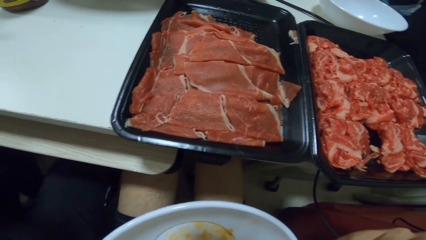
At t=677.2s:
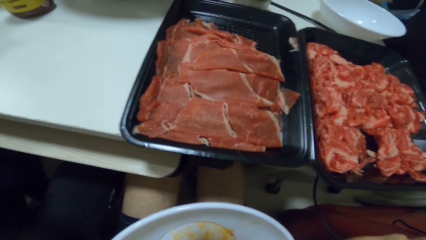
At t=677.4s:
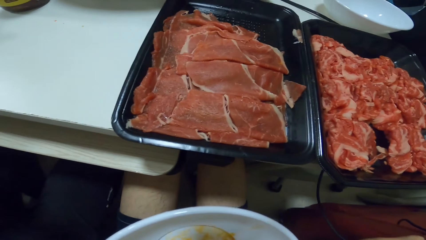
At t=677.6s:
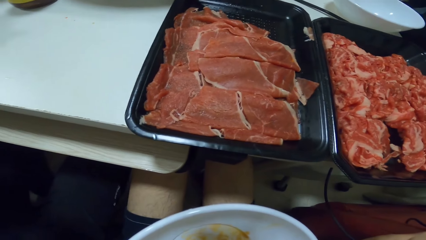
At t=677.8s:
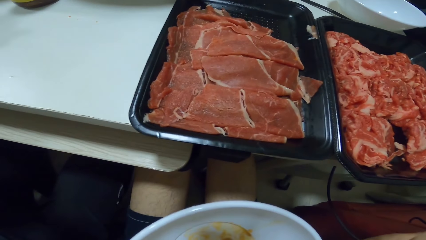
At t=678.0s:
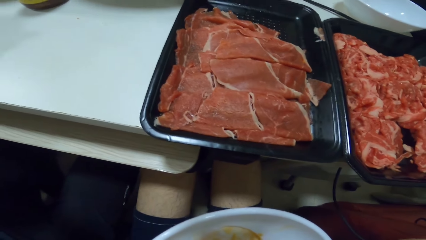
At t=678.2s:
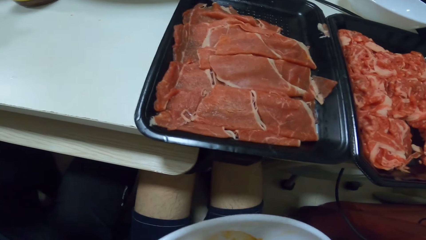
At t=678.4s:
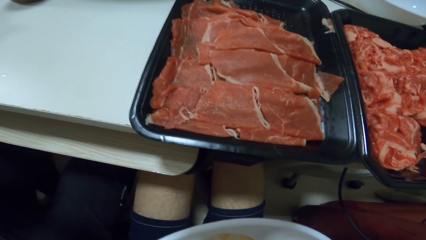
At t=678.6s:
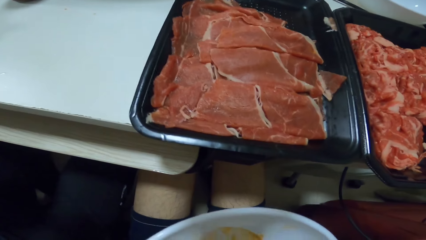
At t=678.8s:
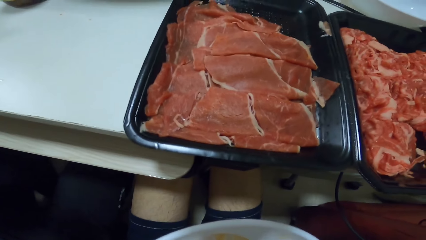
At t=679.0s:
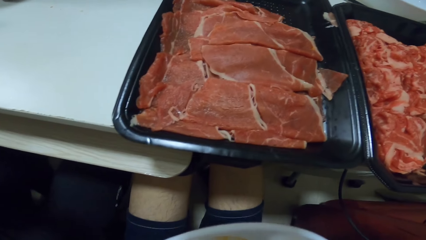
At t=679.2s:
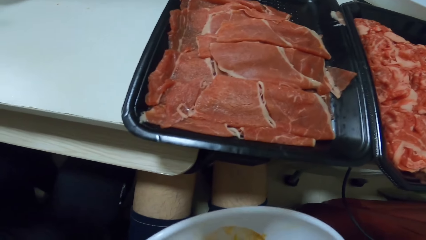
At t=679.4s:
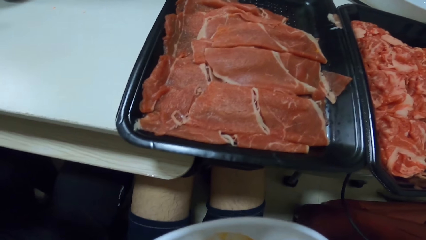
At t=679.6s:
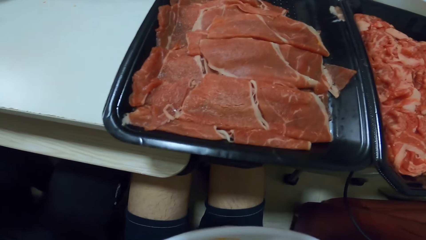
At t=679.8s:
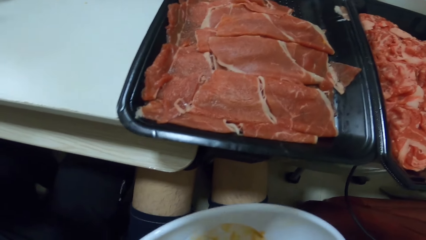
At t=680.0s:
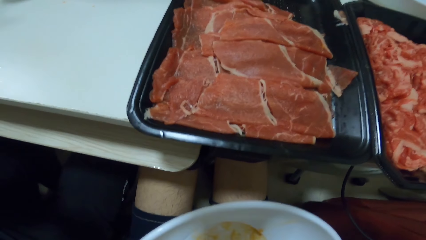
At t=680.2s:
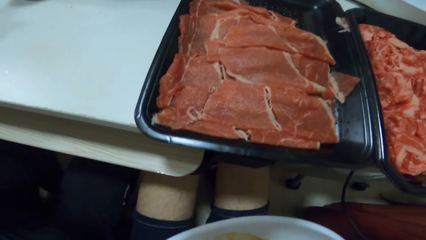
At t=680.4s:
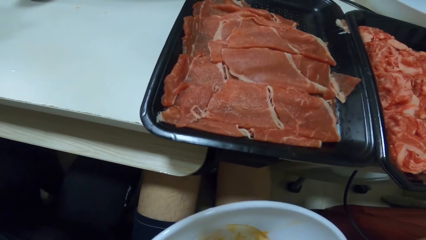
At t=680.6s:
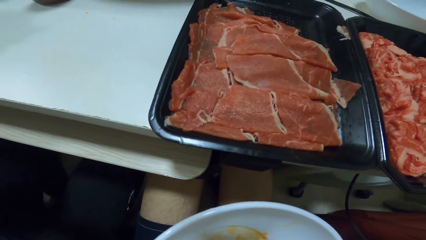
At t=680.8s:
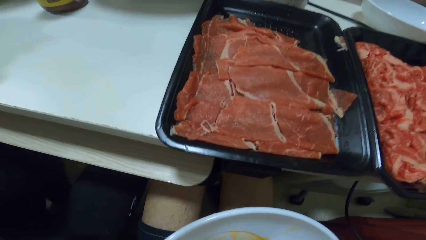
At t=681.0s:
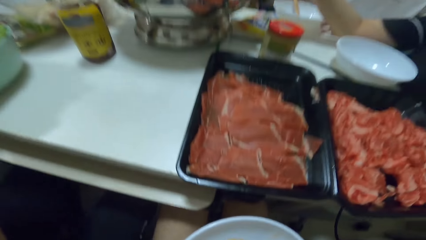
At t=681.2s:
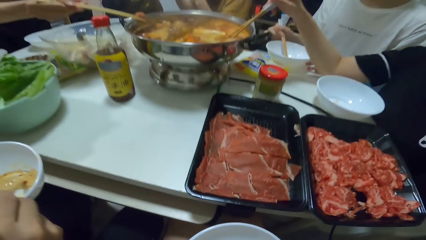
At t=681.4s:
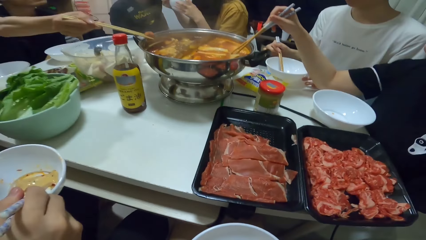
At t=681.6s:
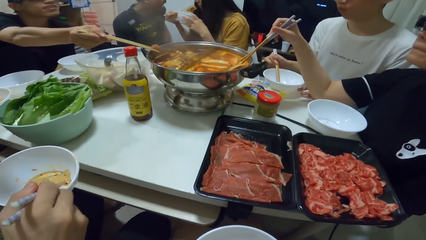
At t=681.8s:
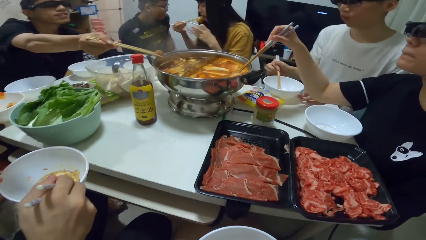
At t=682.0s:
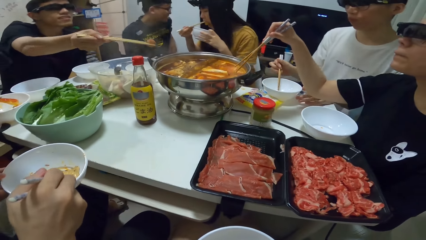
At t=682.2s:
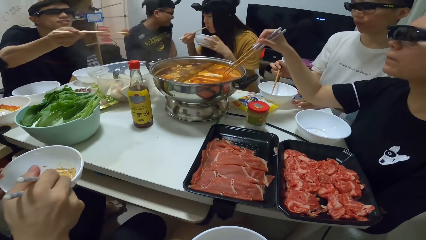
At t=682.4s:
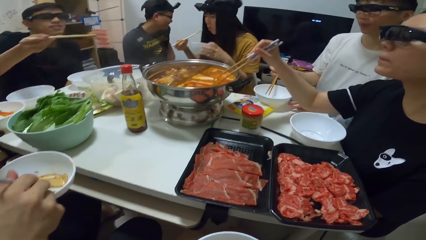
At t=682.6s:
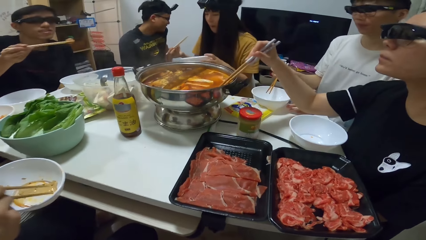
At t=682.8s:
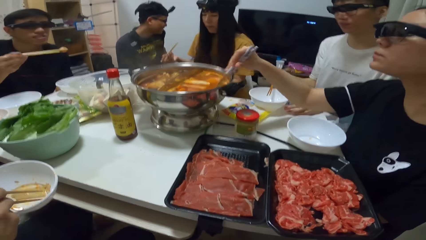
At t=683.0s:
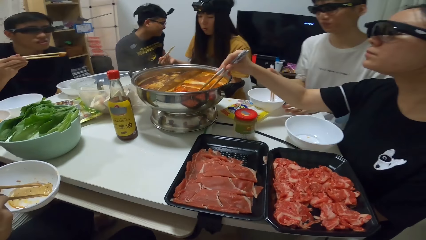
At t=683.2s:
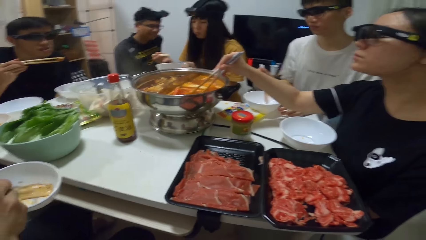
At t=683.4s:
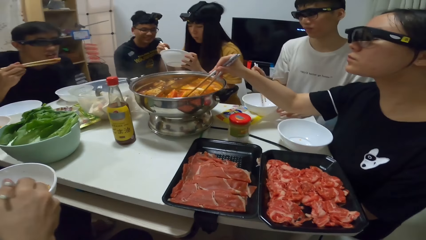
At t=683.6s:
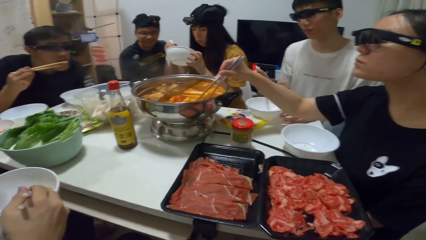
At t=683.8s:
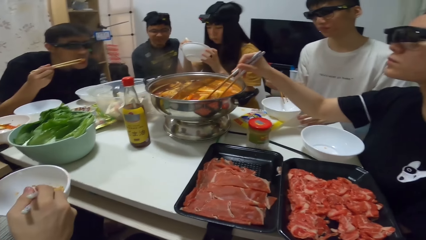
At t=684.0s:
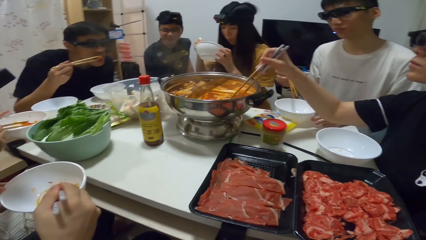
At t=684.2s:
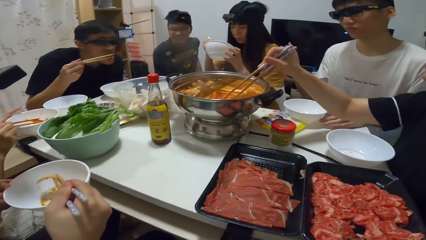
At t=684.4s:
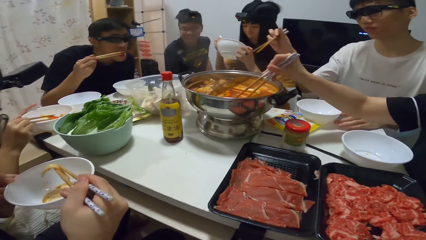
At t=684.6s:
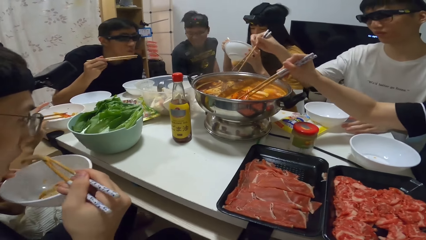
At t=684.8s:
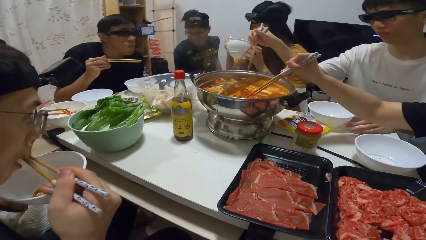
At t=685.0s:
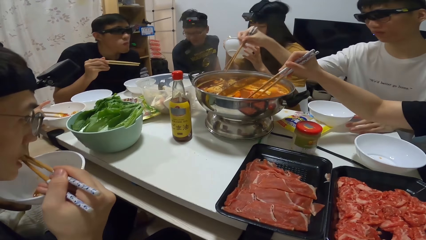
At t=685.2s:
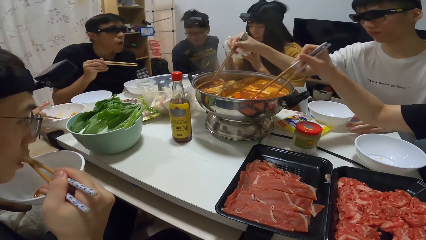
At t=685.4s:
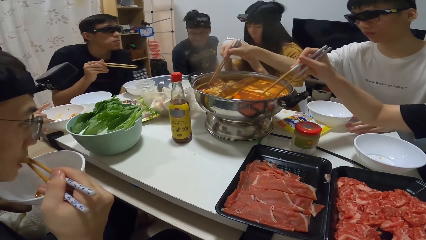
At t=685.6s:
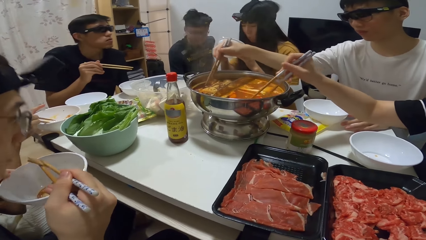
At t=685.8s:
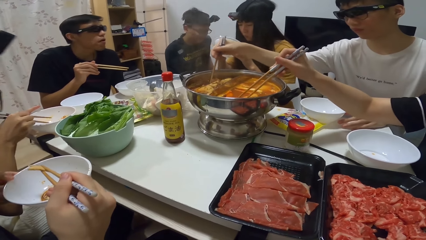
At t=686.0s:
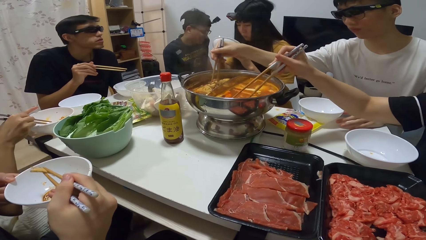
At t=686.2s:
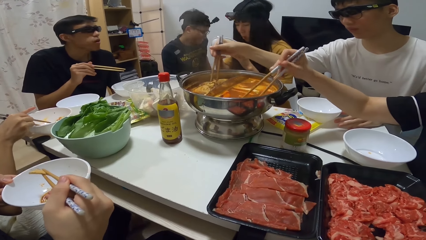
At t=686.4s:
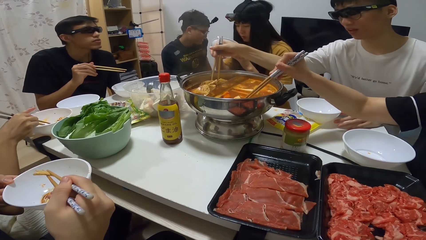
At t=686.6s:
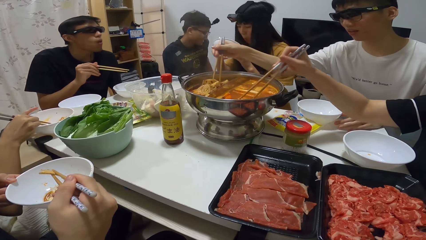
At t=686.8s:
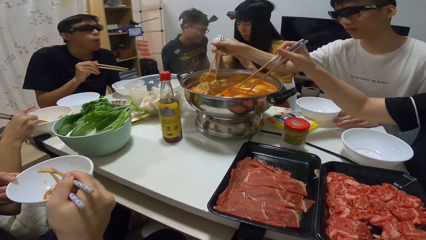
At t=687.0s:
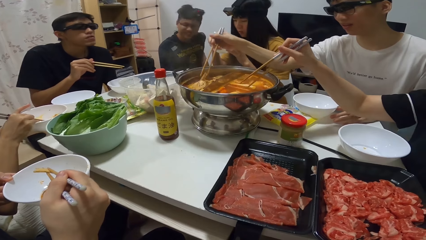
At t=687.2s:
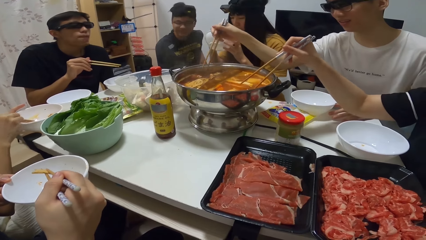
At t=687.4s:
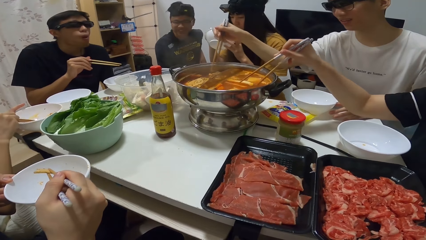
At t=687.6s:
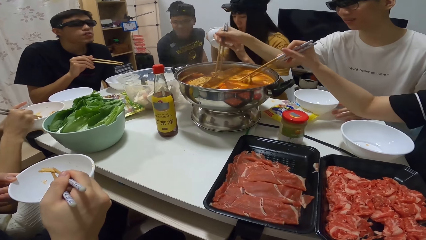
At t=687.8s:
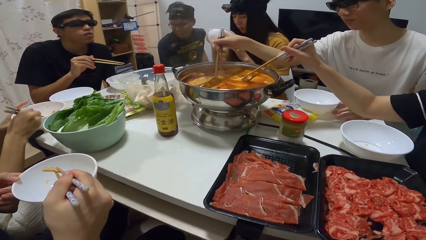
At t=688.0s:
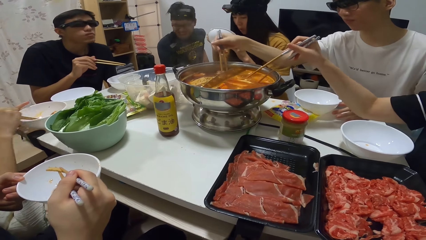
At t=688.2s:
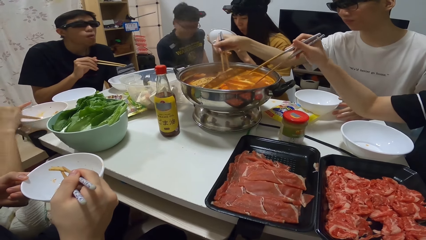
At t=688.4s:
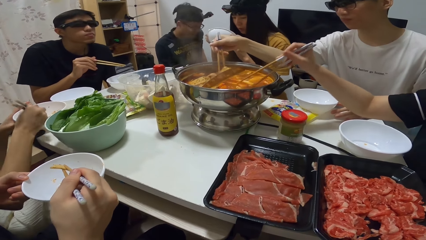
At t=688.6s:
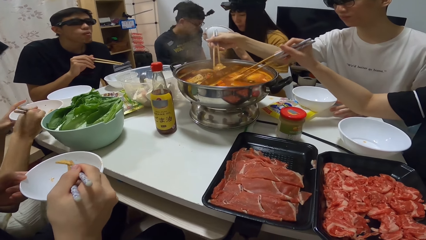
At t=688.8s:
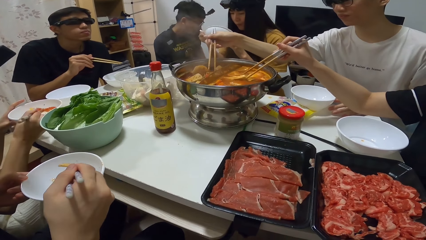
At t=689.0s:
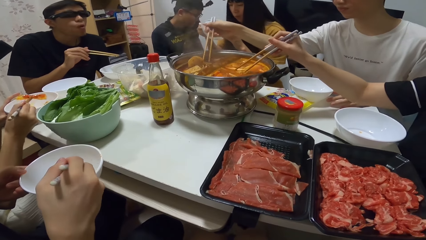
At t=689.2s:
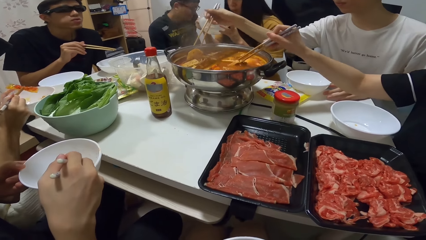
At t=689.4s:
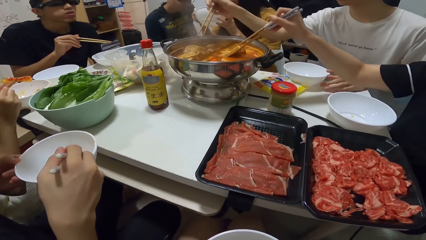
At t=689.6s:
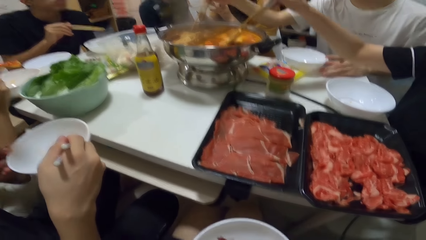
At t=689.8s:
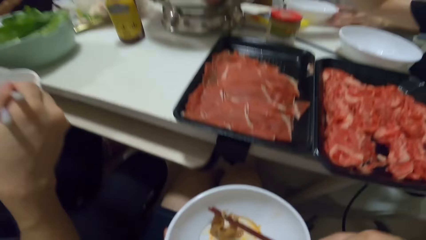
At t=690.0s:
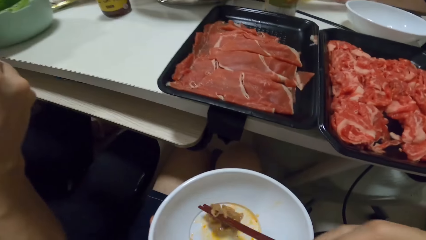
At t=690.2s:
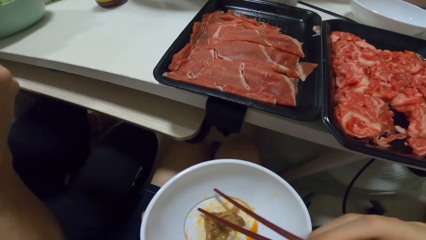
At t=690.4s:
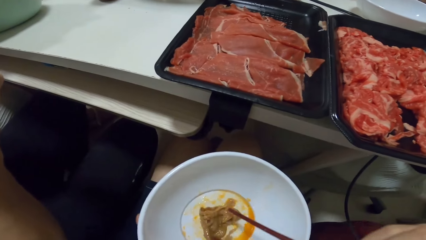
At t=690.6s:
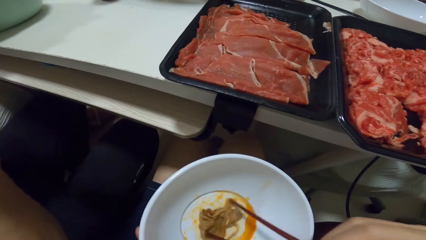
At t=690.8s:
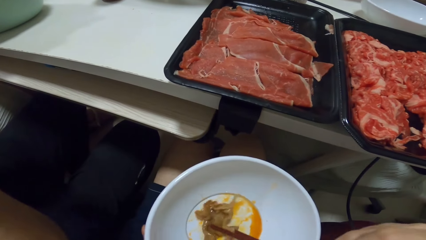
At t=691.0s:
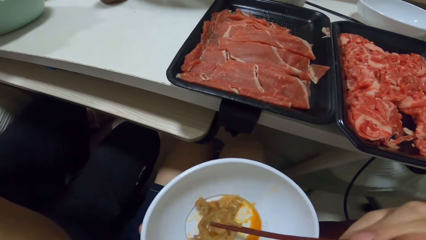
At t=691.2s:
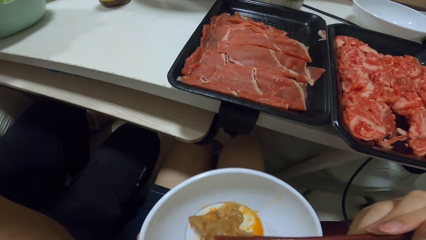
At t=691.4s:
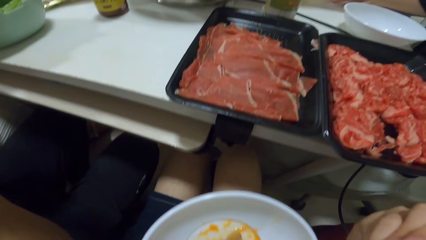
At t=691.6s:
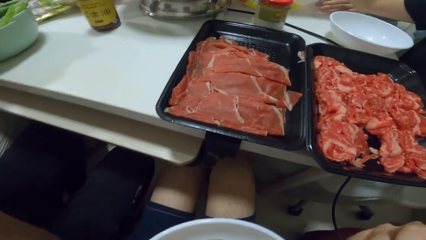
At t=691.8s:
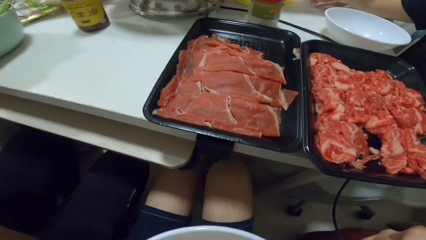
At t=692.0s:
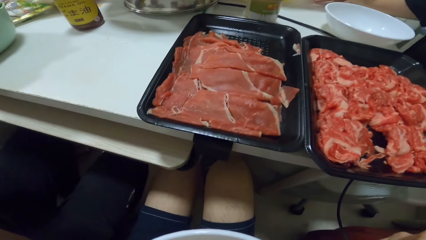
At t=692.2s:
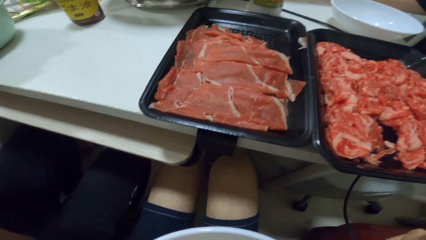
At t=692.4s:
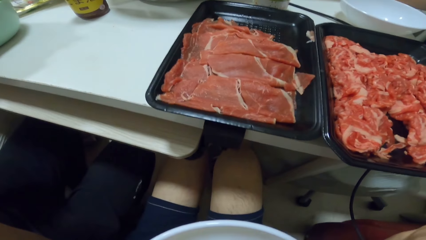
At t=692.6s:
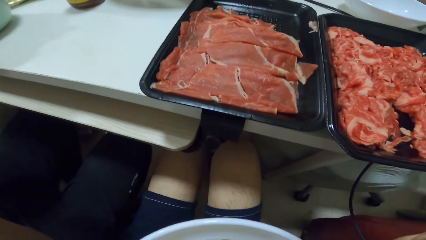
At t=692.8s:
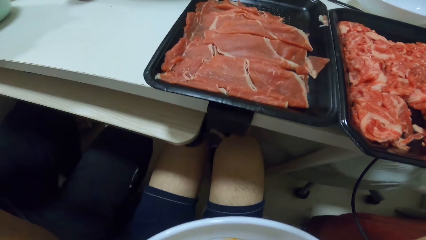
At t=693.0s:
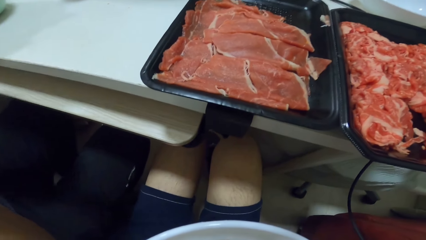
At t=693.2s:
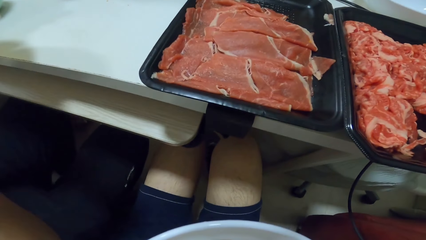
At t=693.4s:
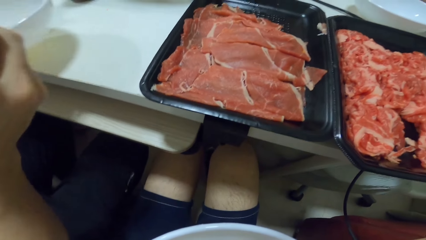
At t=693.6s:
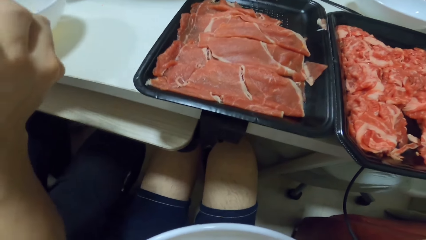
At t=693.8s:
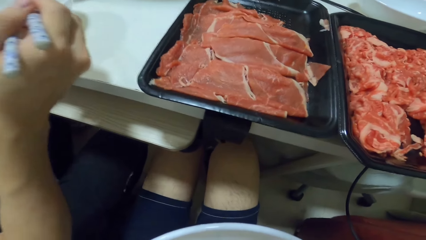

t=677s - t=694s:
A woman eats the meat. Another woman picks food from the pot with the chopsticks. A man eats the meat from the chopsticks. Another man looks to the other side. Another man picks food from the pot with the chopsticks. Another man eats the meat. The camera wearer takes the meat on the table. They eat the meat.
